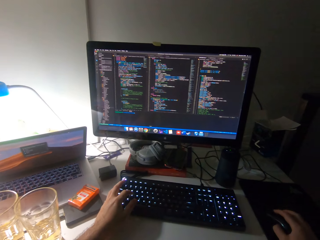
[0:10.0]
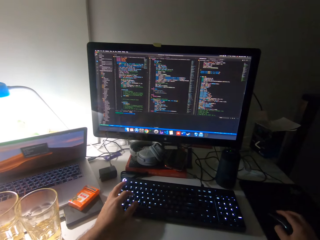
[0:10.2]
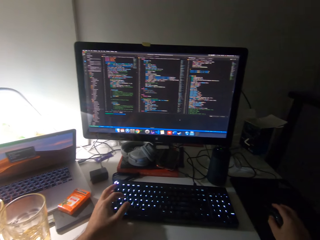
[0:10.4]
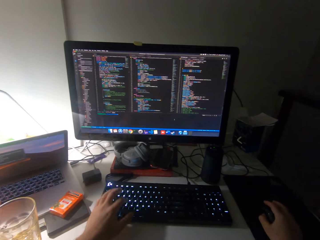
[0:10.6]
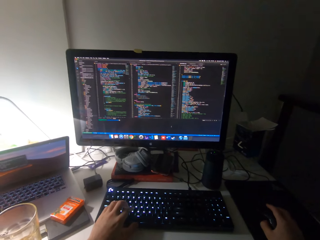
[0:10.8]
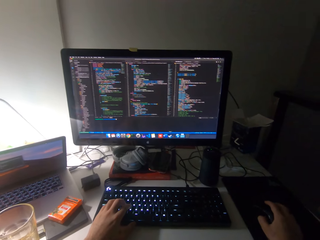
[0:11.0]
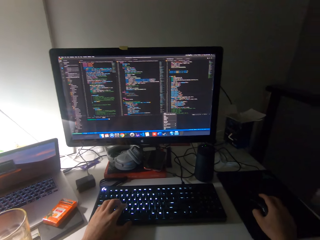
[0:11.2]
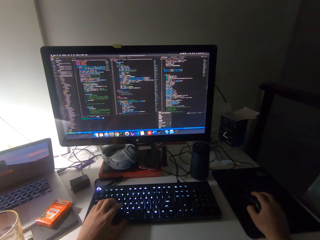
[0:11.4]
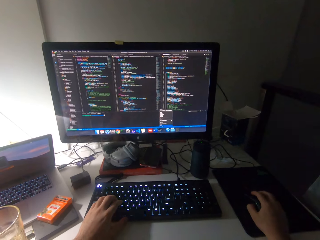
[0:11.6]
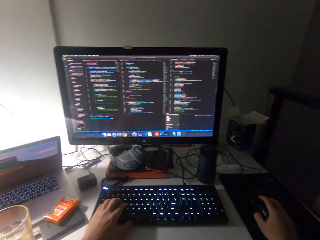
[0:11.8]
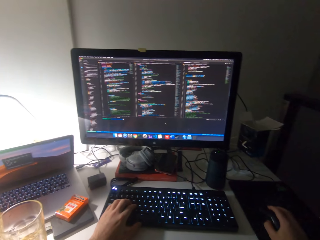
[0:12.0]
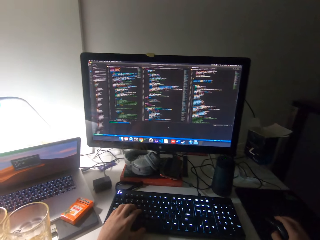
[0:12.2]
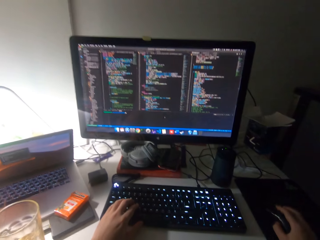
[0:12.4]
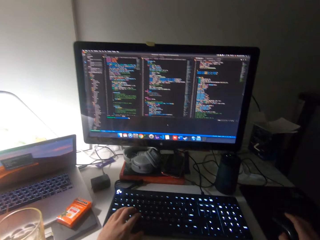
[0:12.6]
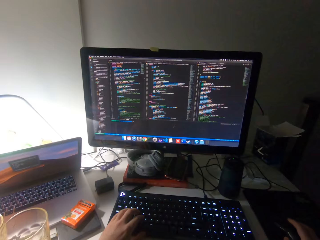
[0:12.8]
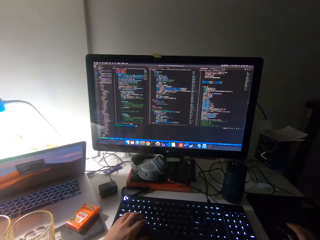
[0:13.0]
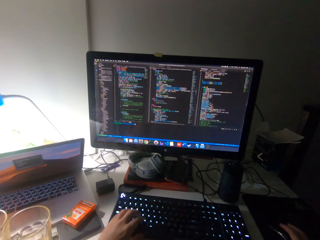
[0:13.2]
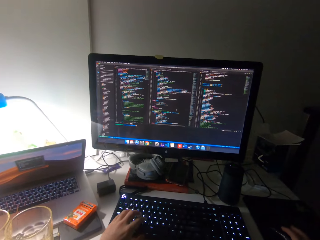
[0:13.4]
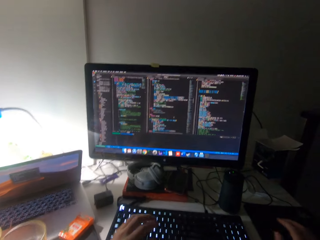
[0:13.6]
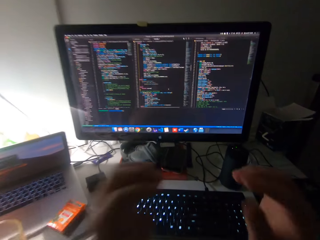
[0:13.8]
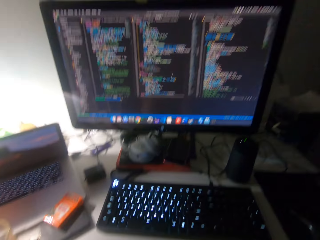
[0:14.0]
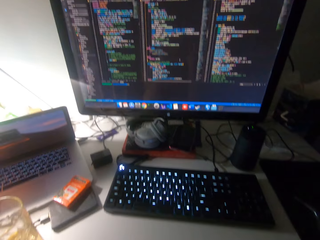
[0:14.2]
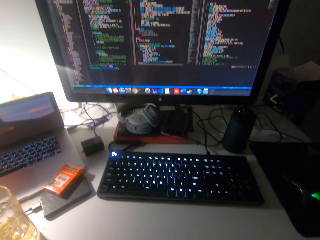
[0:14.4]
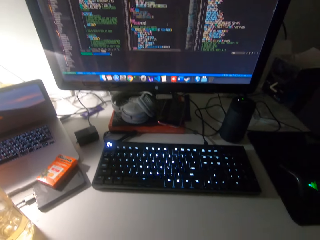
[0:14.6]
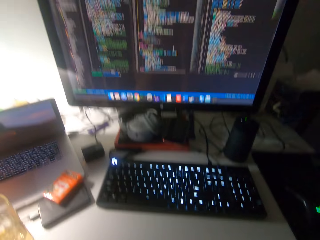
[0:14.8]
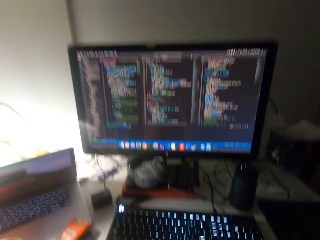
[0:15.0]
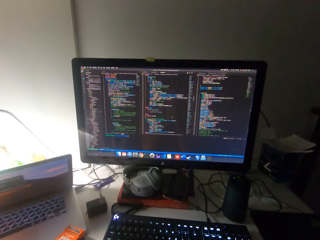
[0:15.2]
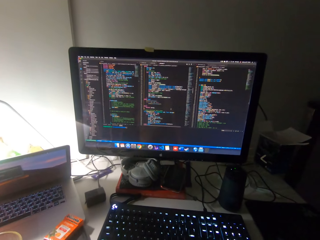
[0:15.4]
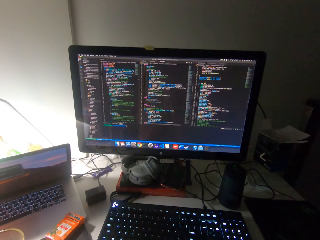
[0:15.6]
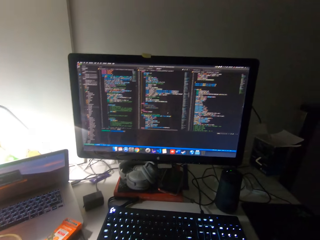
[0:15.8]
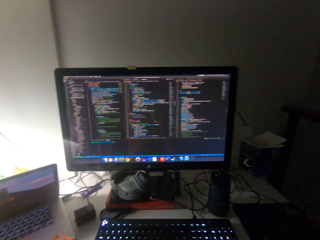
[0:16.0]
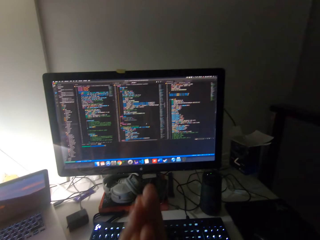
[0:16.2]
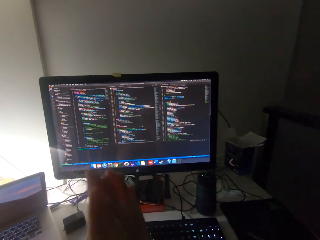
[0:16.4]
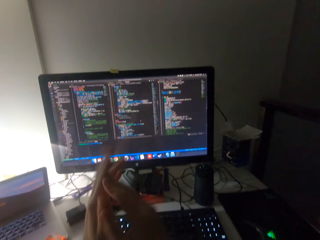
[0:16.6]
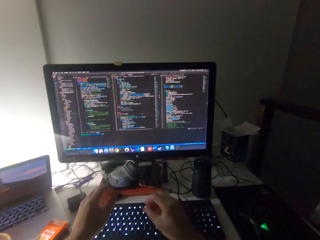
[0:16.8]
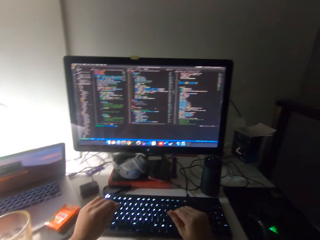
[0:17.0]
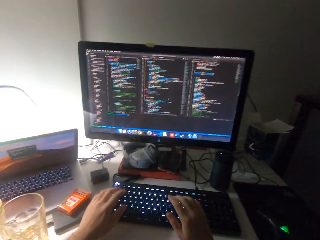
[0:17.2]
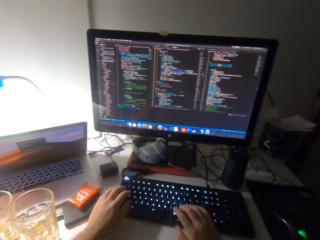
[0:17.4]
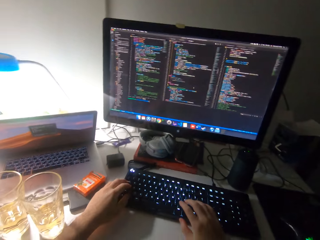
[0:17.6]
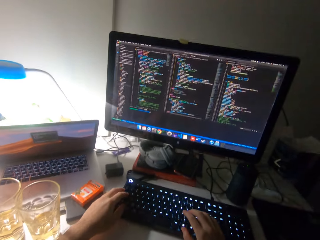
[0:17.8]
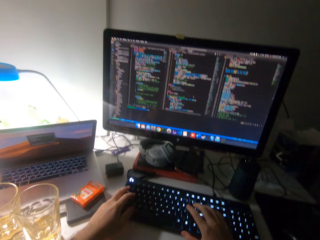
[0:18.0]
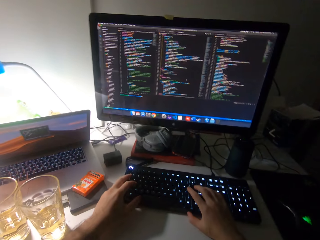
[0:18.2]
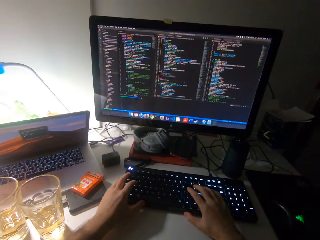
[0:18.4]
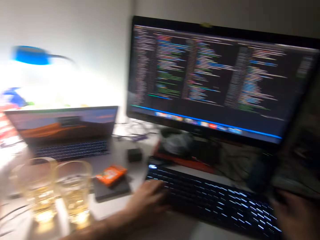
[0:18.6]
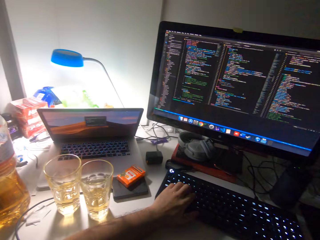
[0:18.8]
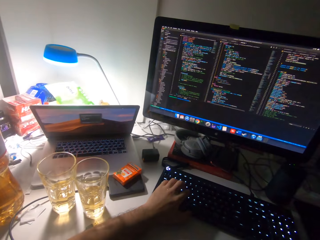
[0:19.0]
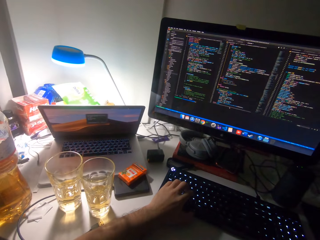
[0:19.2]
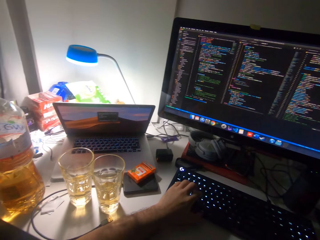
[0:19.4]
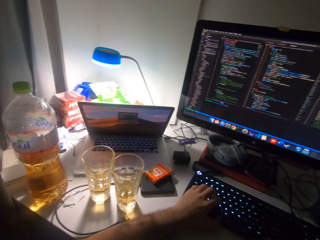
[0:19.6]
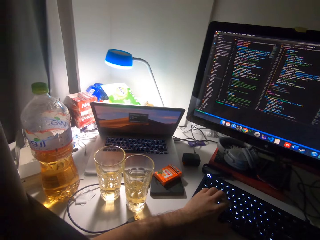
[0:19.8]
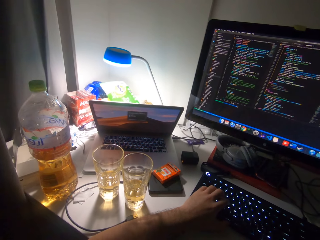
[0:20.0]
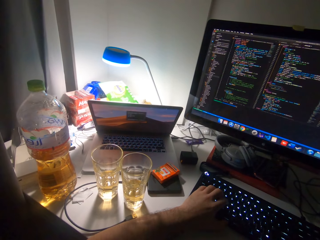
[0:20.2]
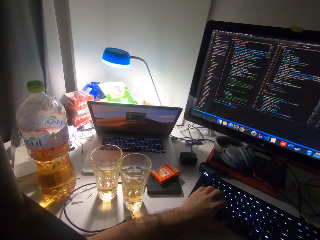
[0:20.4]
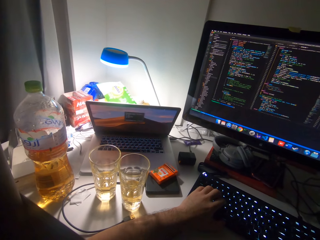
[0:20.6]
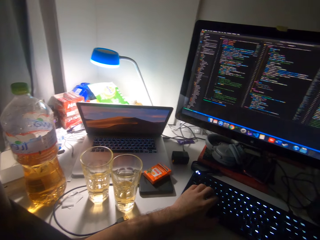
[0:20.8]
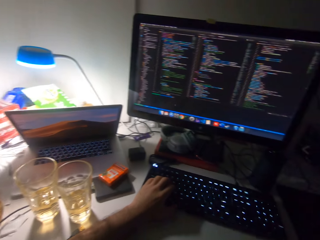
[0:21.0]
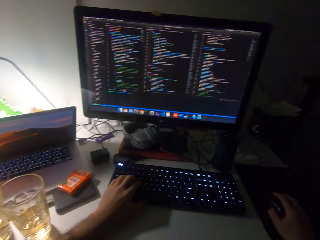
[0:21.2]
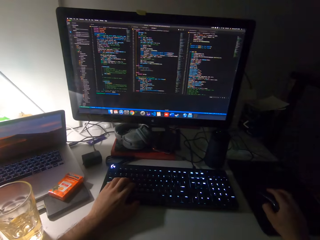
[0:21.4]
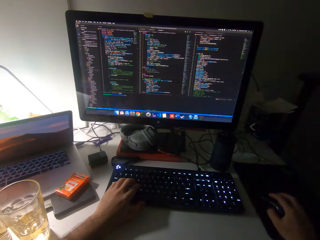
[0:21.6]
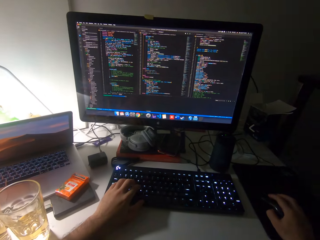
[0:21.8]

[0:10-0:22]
The camera wearer types on the keyboard. They type on the keyboard again.

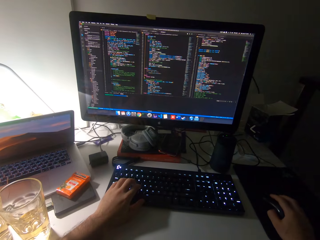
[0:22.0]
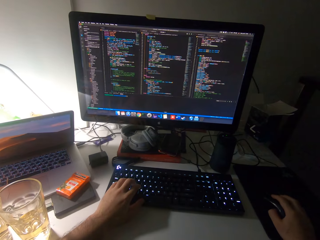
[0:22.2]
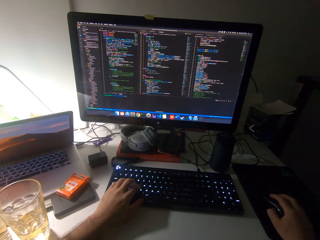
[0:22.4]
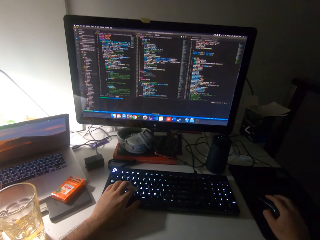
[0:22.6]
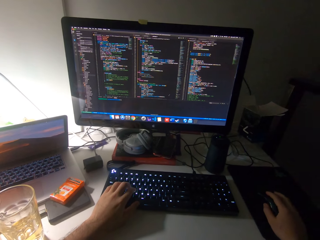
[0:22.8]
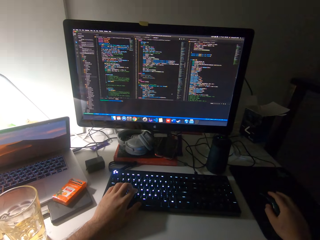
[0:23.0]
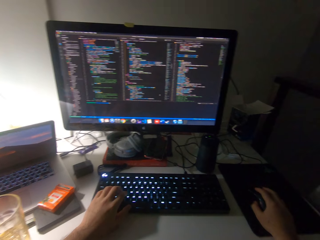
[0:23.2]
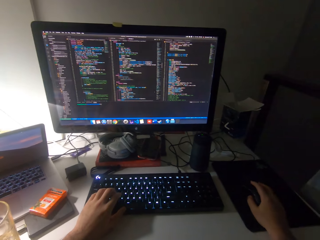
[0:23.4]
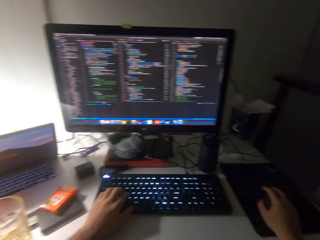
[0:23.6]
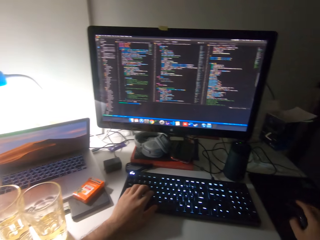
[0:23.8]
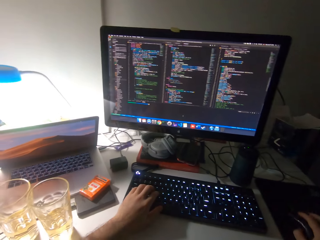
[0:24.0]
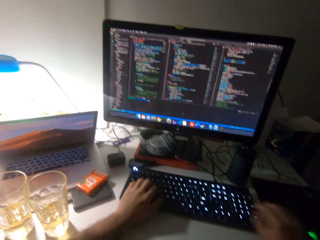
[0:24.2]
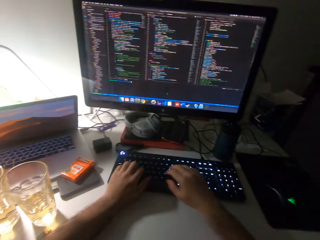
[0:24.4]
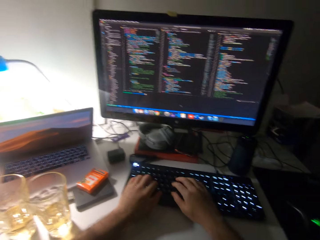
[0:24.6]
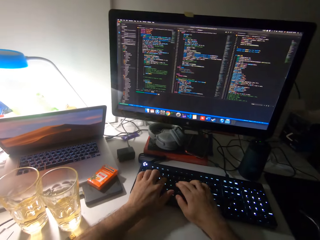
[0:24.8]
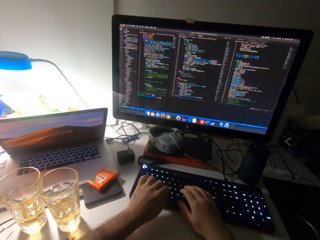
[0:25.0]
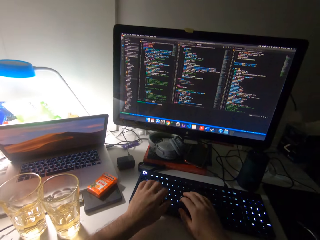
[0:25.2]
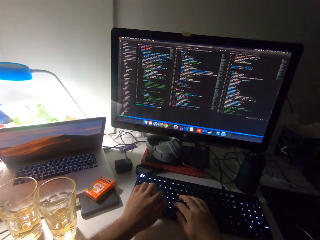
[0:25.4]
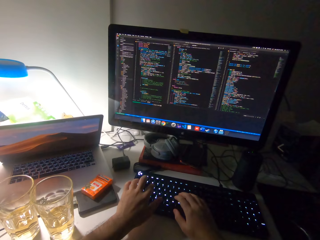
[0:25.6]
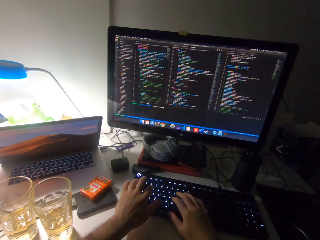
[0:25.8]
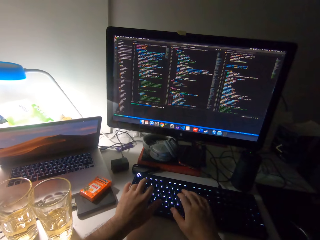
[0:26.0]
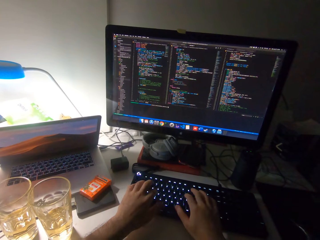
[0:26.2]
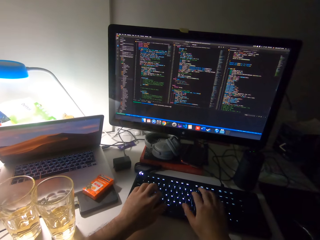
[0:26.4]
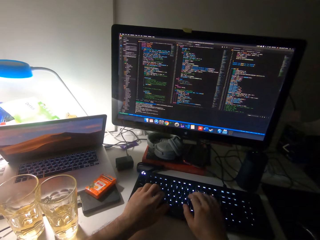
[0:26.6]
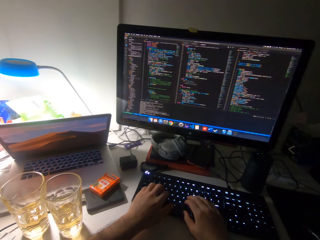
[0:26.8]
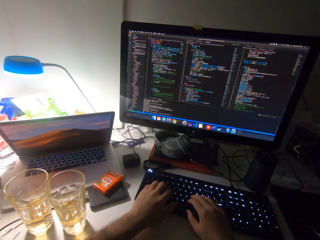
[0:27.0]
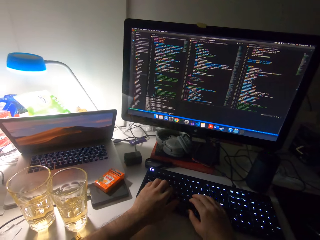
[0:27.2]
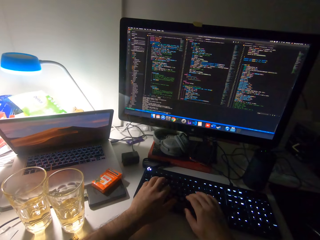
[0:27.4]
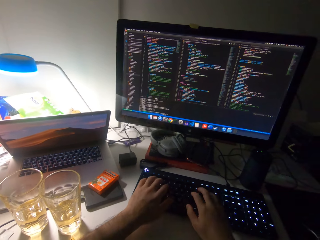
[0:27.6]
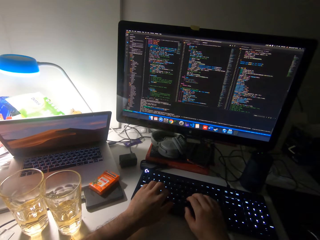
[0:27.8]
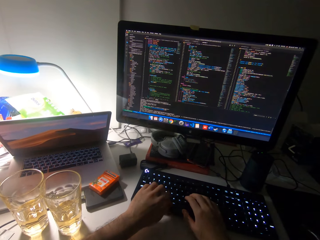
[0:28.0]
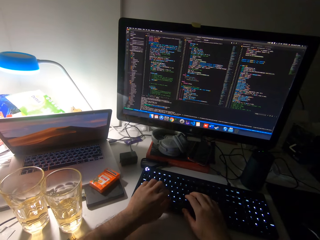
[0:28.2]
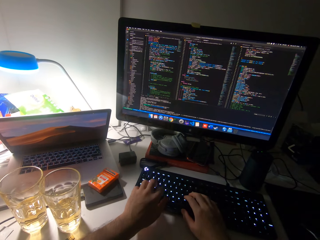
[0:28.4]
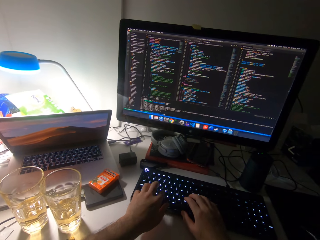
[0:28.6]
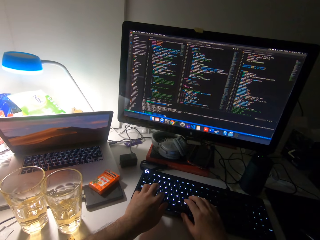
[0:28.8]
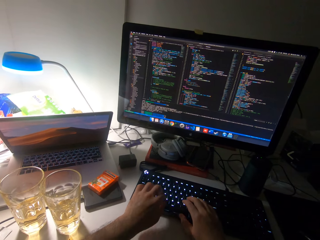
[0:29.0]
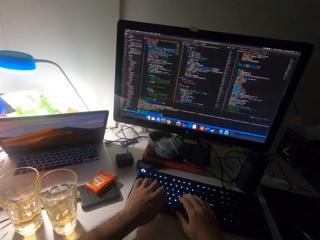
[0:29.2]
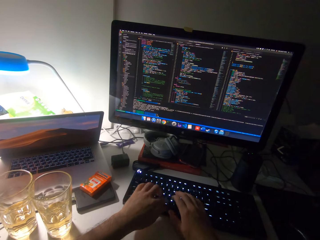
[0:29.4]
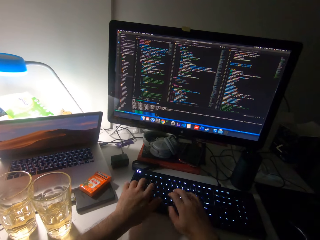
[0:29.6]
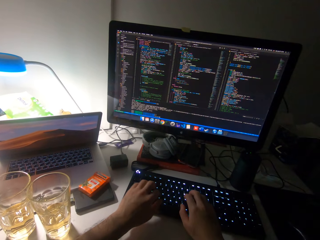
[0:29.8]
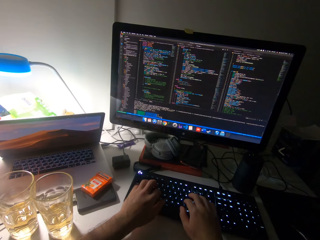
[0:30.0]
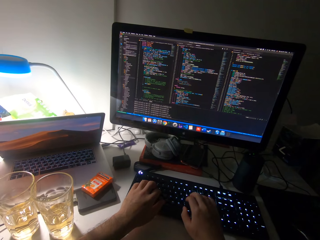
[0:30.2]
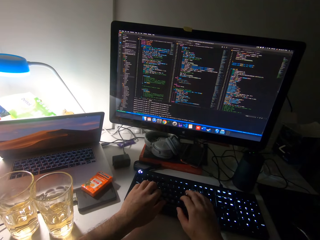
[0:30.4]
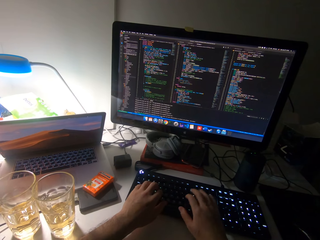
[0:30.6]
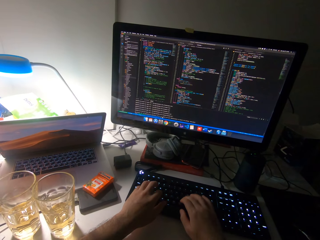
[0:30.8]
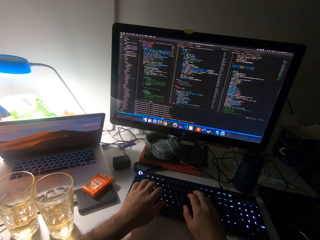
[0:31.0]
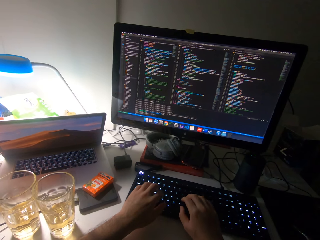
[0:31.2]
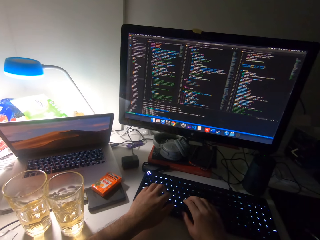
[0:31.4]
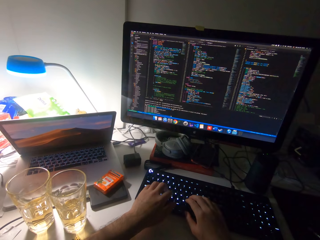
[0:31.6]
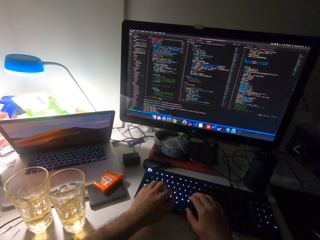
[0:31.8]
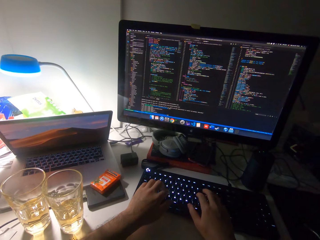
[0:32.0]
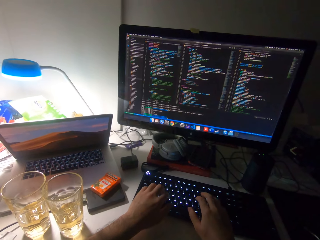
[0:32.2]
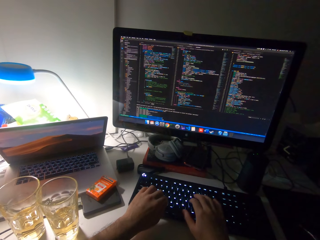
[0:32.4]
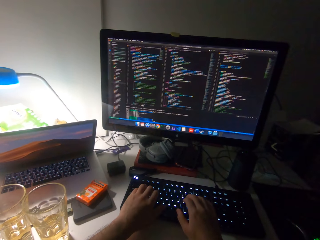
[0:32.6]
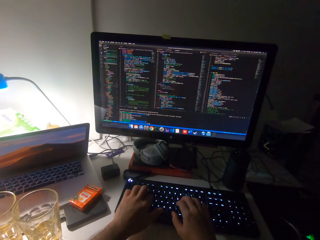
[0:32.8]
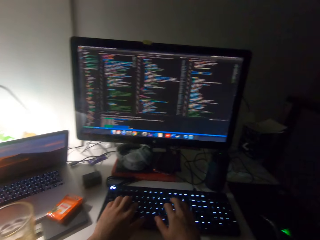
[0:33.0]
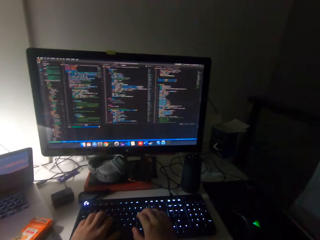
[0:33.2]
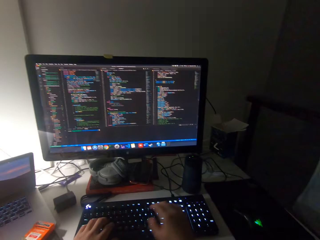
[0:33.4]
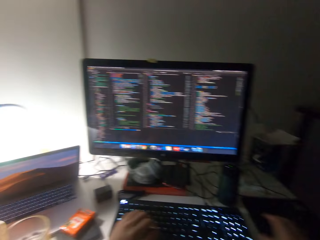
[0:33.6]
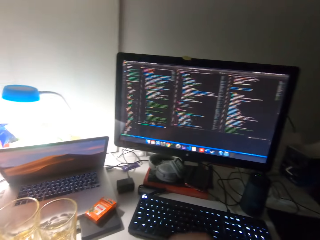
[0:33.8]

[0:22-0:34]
The camera wearer clicks on the mouse. They type on a keyboard with both hands.
